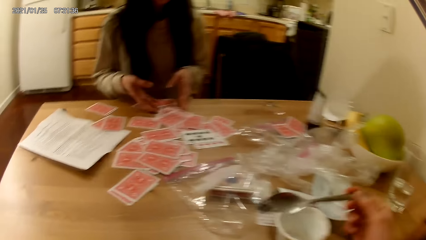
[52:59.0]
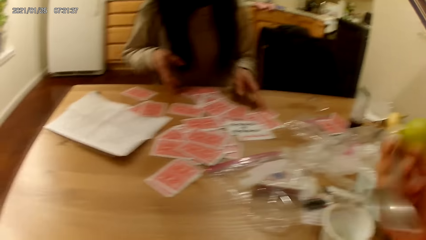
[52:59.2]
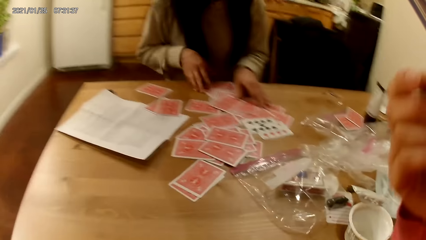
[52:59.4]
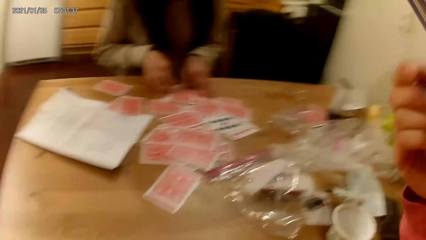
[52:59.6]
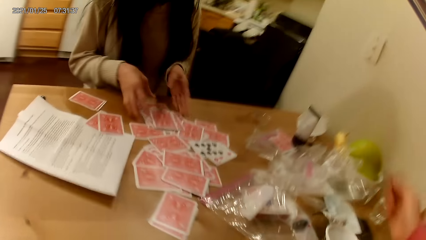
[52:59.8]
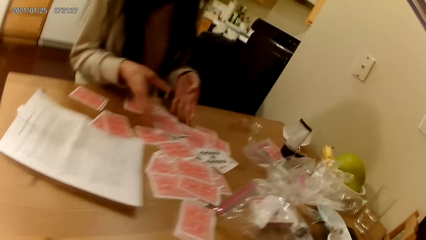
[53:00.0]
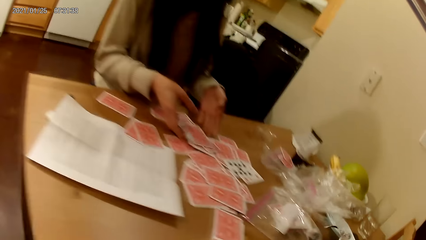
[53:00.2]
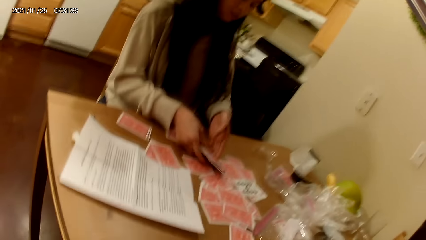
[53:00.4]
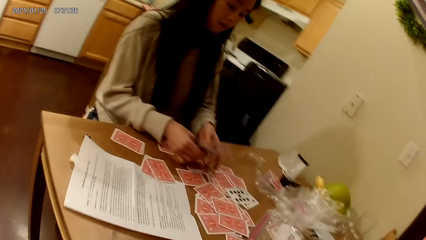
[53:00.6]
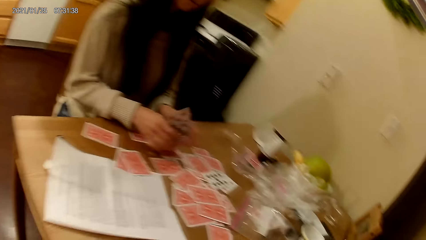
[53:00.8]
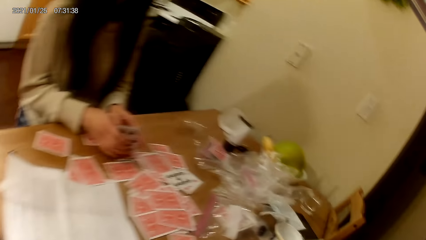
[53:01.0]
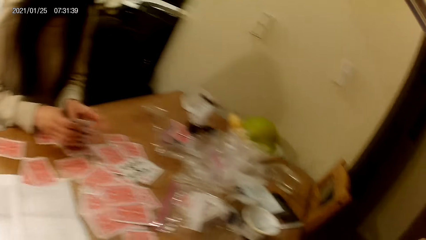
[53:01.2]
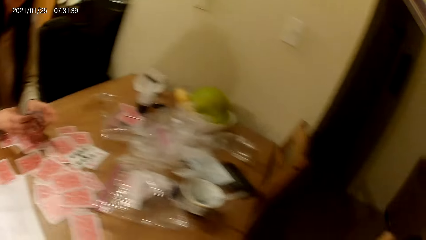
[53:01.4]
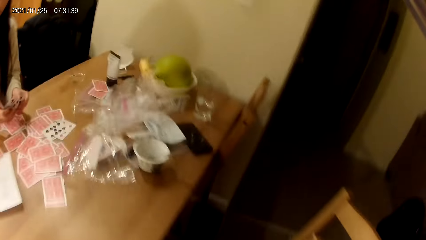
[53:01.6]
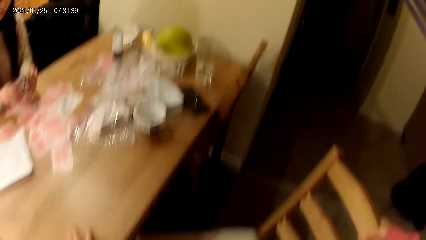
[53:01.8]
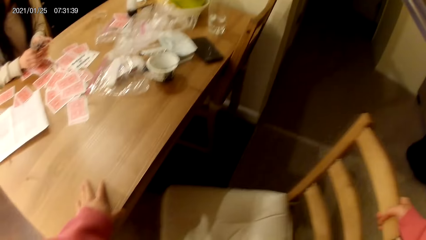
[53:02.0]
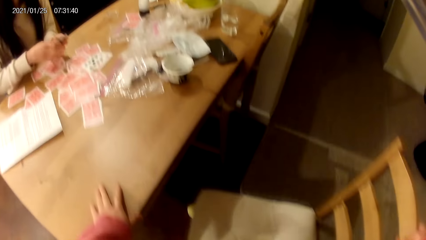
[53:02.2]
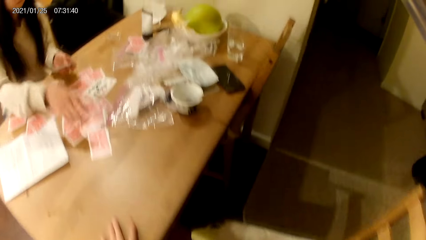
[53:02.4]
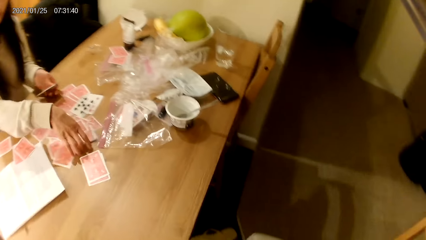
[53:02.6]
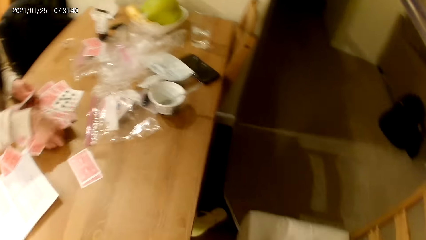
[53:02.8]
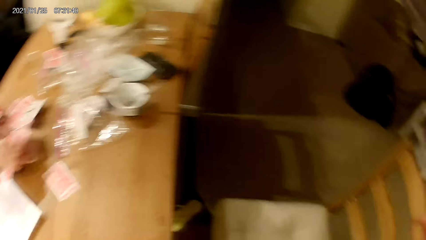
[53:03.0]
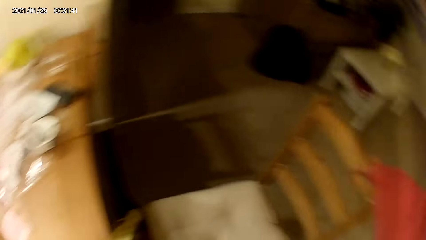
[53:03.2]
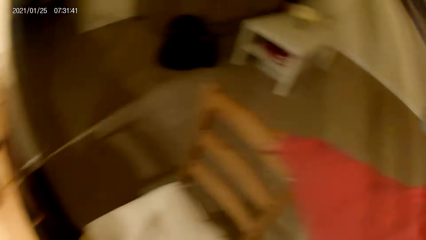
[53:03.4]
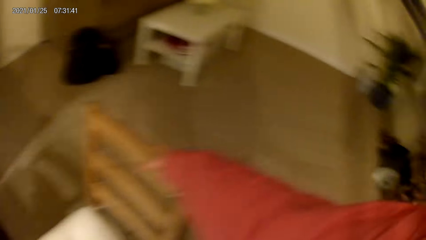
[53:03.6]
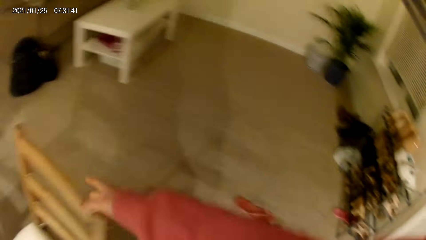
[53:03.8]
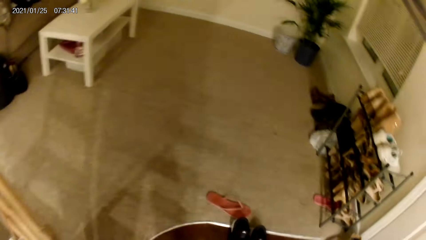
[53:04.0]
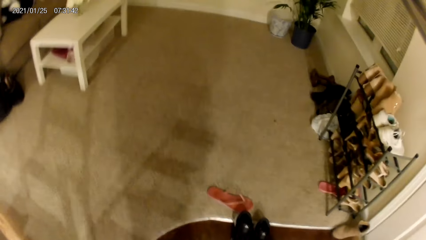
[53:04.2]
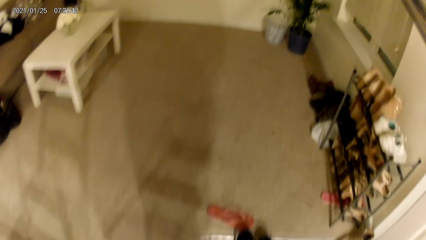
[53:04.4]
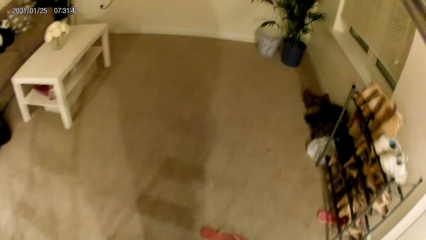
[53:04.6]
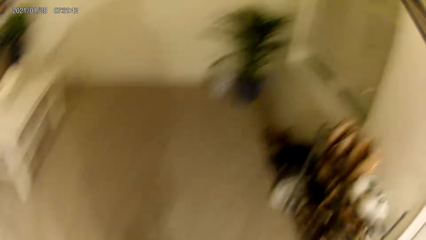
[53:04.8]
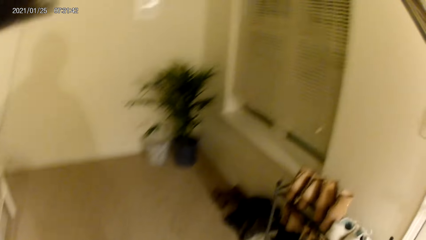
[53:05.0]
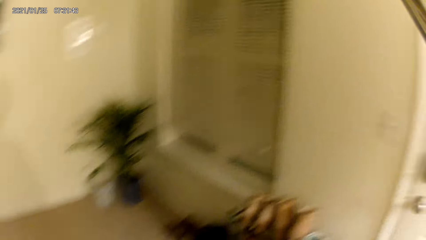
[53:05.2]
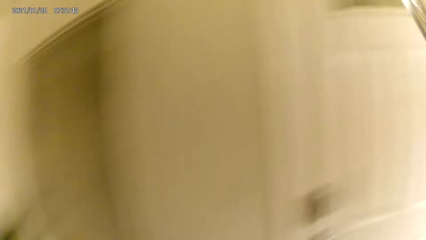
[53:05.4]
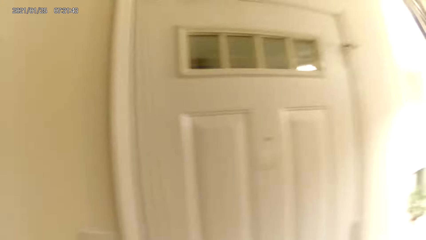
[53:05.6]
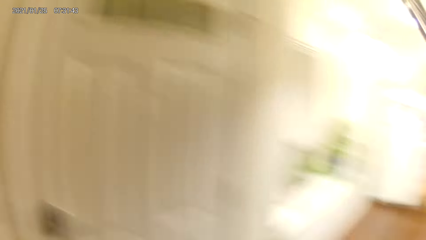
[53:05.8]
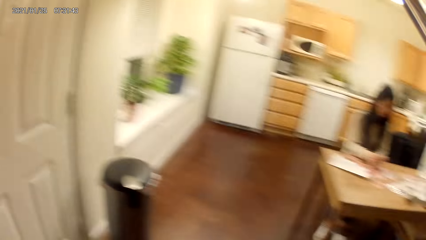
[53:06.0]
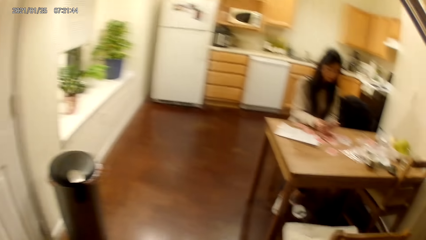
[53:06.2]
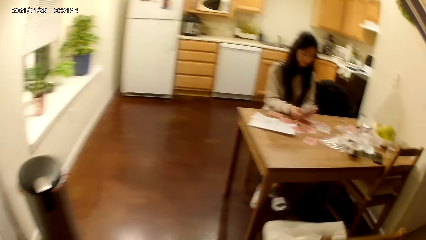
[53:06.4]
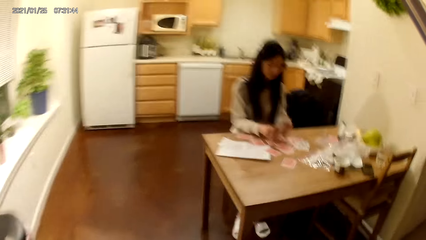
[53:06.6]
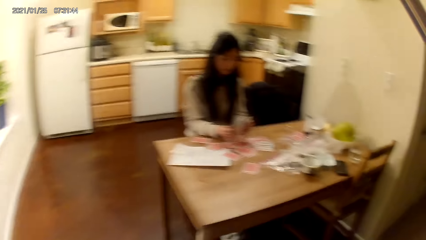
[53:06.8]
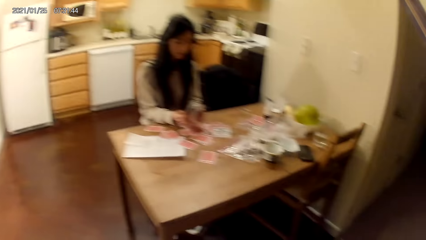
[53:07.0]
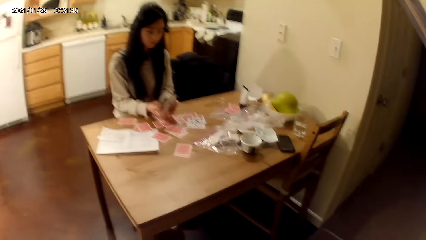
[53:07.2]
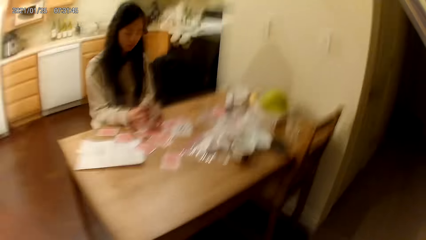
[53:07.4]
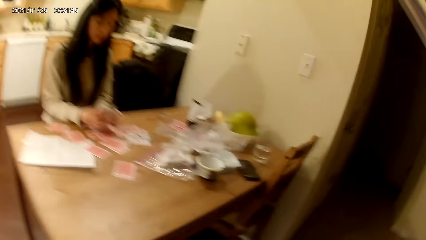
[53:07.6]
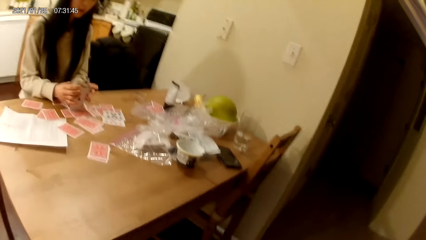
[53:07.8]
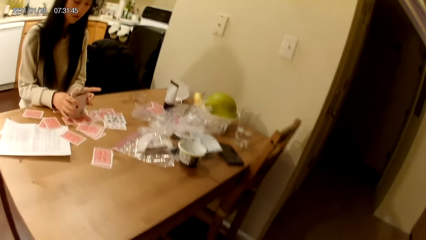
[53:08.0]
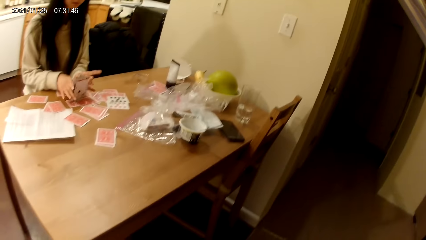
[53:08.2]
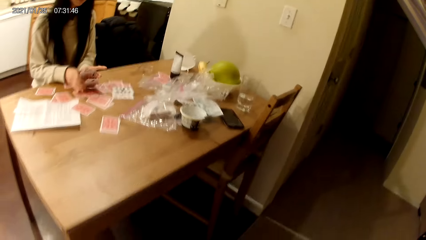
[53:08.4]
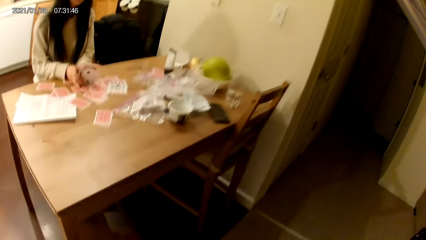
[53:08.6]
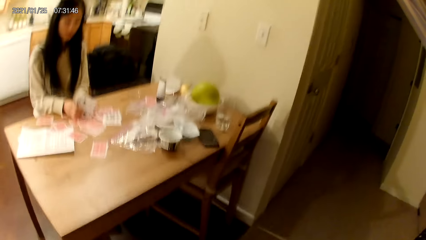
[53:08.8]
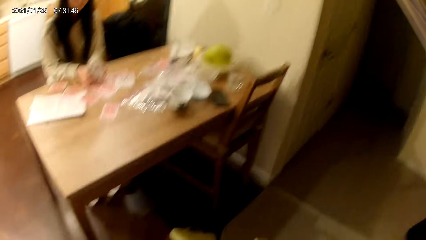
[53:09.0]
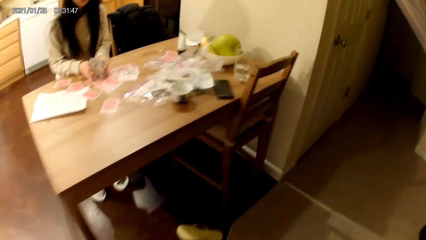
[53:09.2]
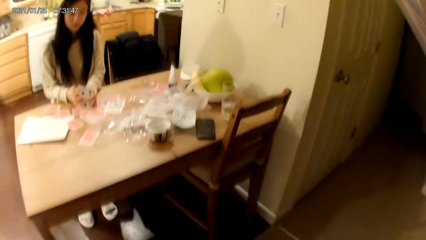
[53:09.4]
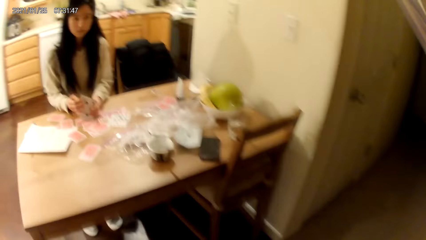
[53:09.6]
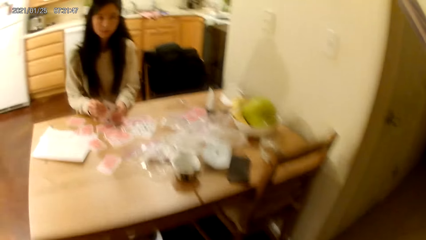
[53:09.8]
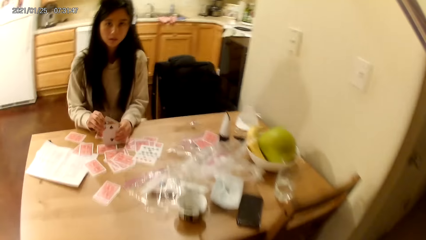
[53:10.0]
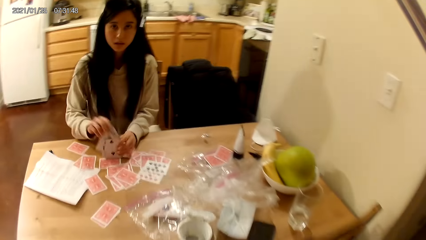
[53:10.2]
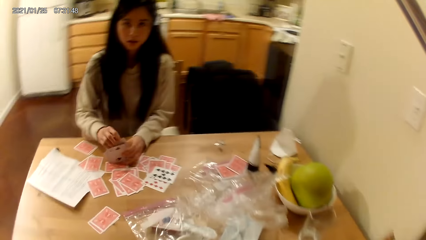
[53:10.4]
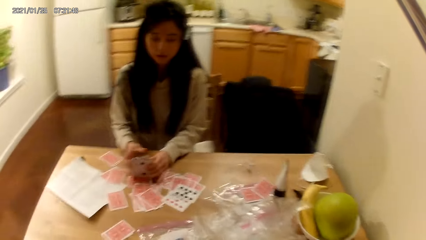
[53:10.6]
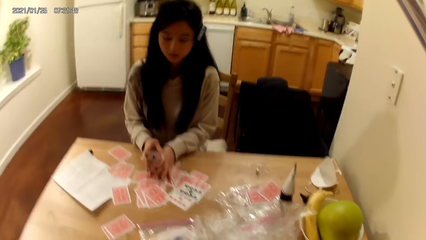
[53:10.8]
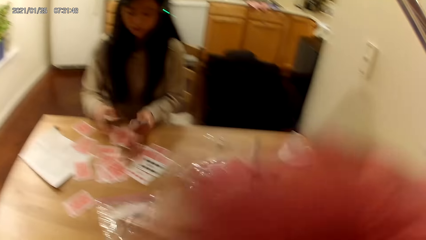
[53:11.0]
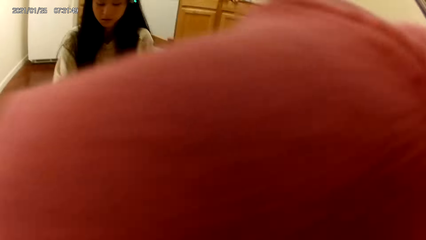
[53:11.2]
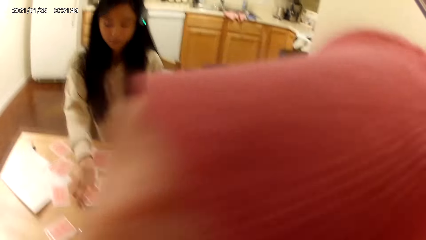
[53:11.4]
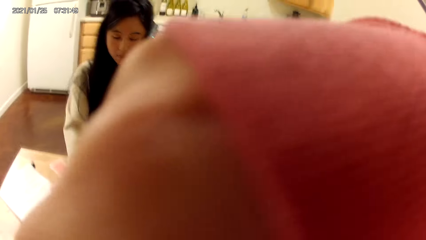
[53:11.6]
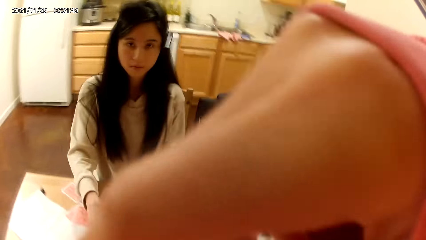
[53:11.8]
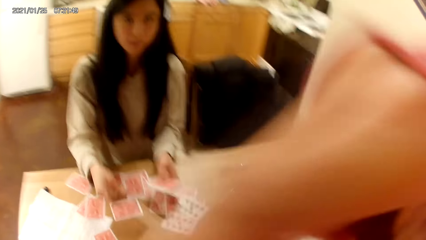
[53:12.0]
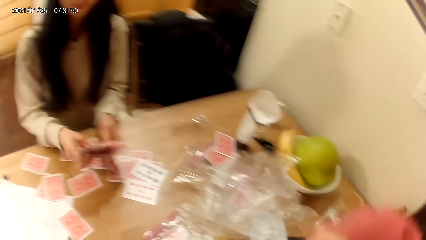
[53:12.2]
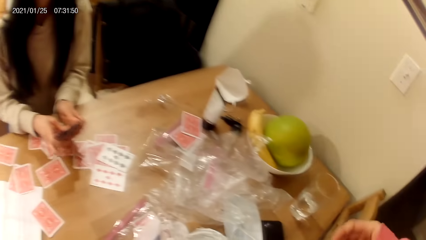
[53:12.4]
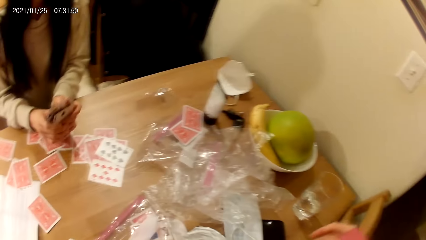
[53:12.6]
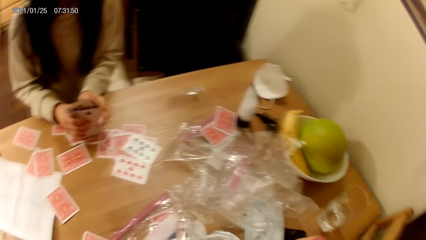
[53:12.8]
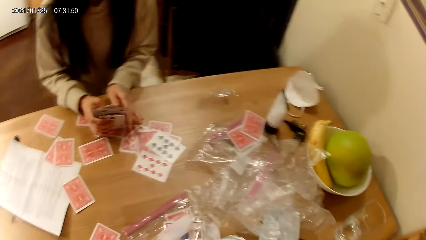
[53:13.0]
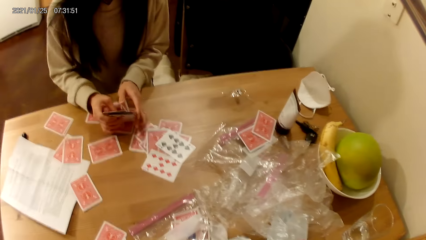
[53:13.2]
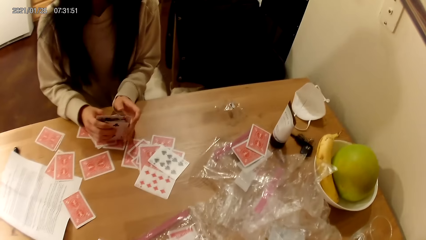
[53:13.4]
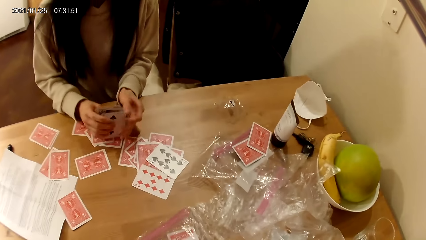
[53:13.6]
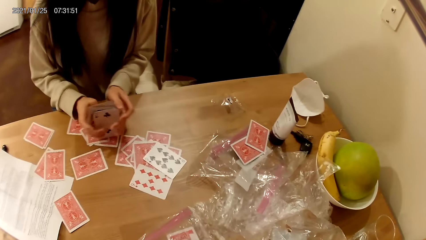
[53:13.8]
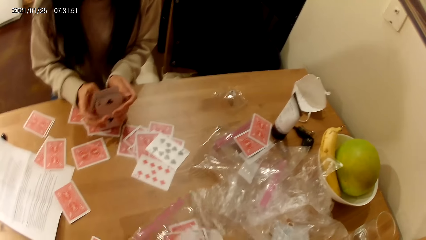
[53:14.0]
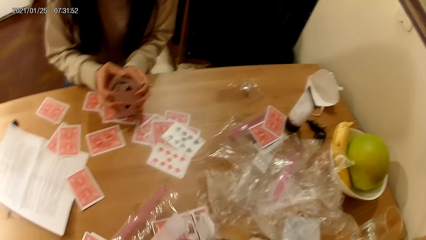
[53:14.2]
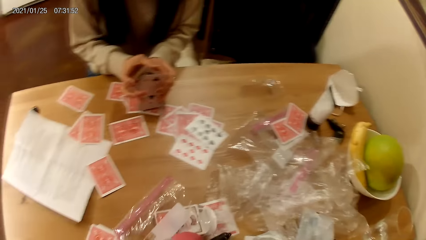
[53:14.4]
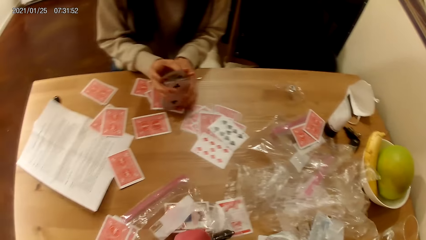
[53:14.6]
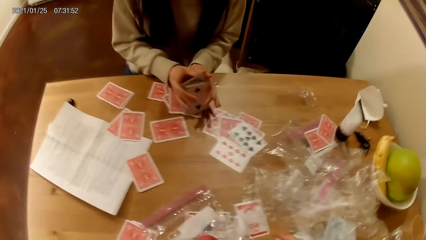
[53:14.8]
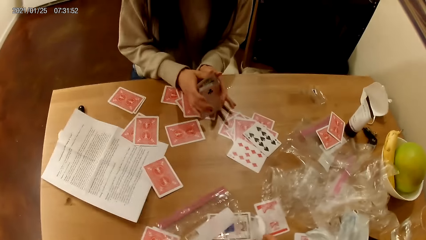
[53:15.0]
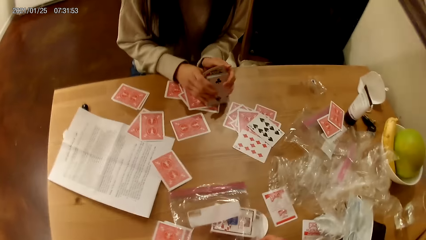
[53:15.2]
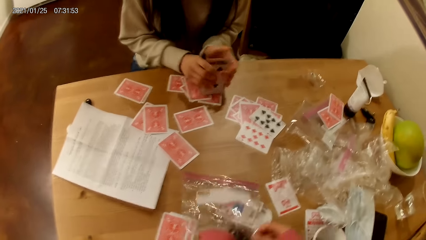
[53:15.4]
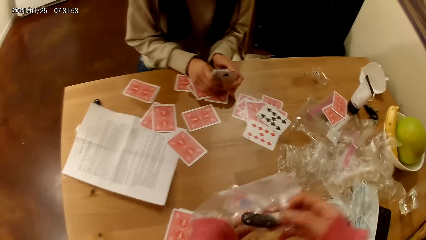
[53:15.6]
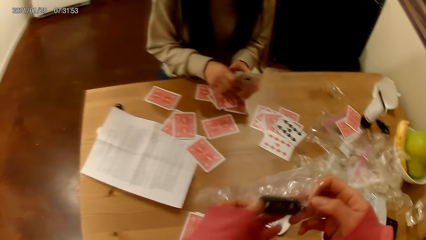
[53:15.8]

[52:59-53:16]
The camera wearer holds the spoon. She carries the spoon towards her mouth. She lowers the spoon. She puts the spoon in the mouth. She stands up. She turns around. She walks. She raises her hand towards the camera. The woman shuffles the cards.
